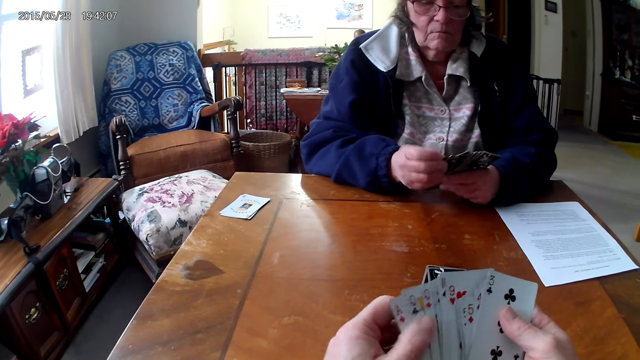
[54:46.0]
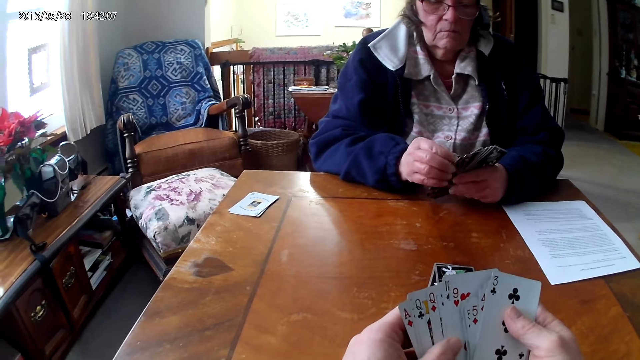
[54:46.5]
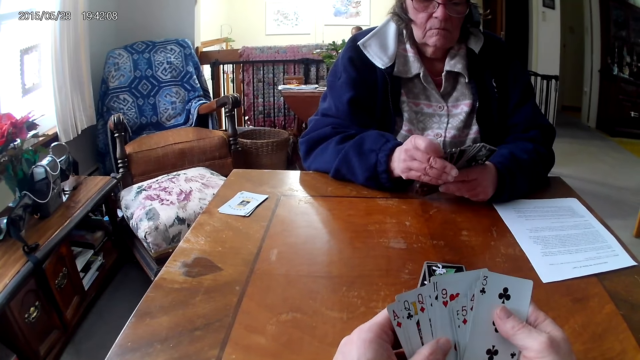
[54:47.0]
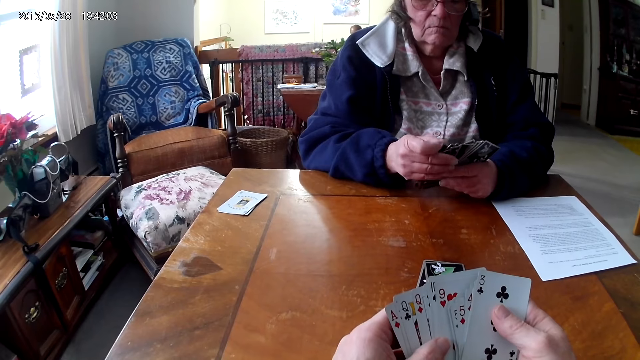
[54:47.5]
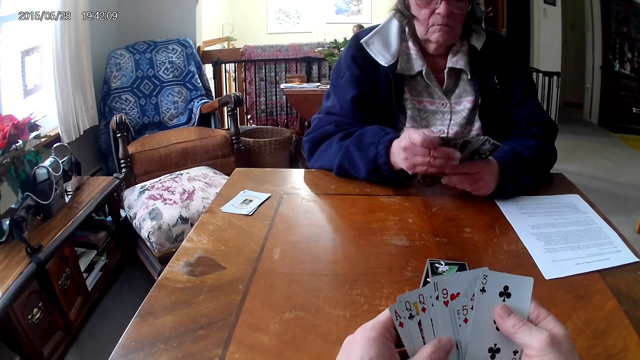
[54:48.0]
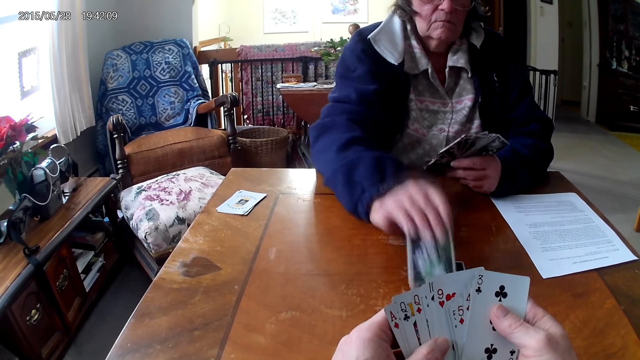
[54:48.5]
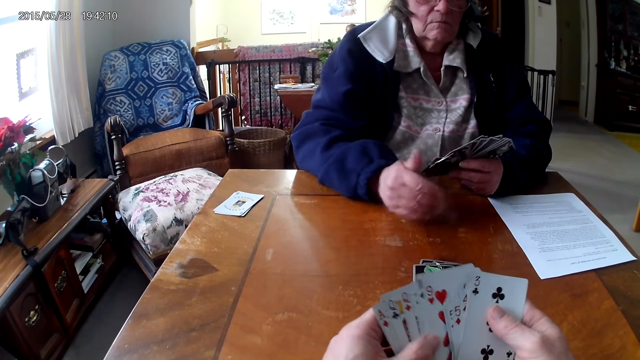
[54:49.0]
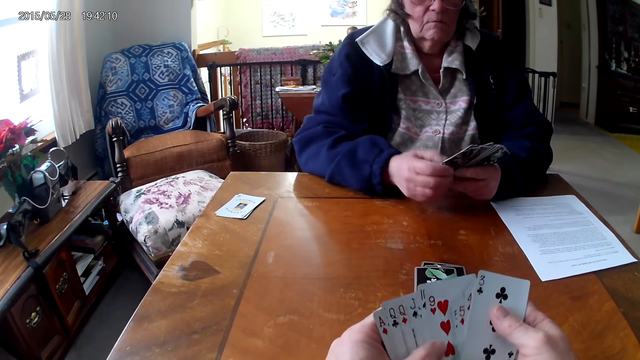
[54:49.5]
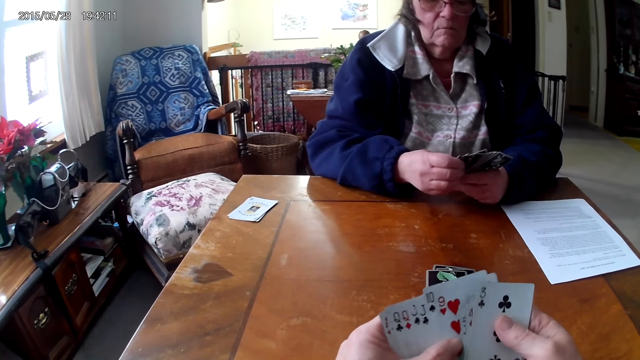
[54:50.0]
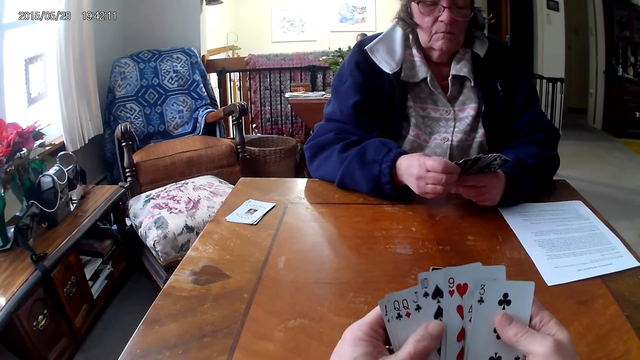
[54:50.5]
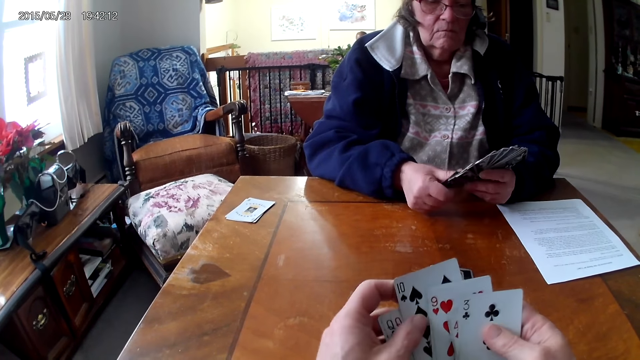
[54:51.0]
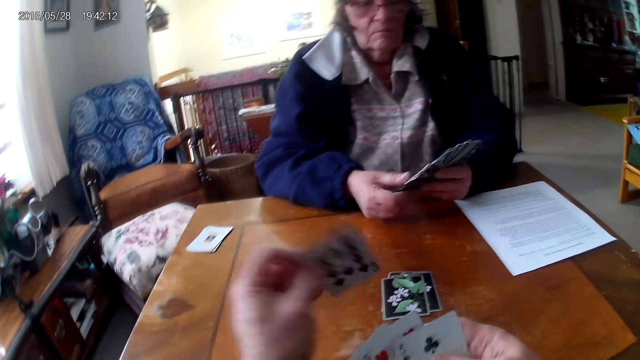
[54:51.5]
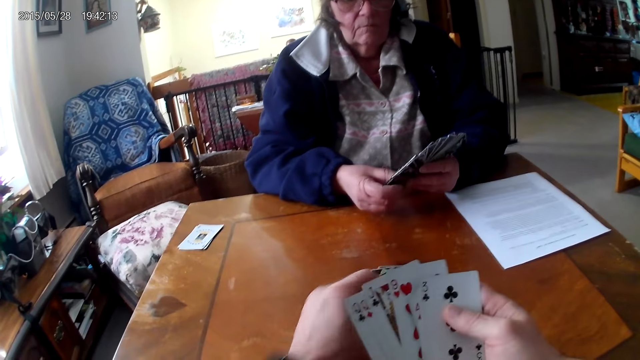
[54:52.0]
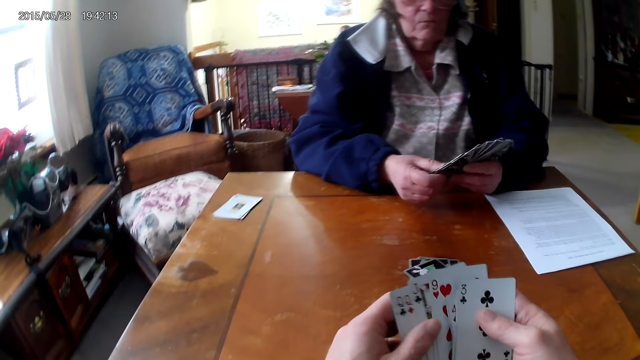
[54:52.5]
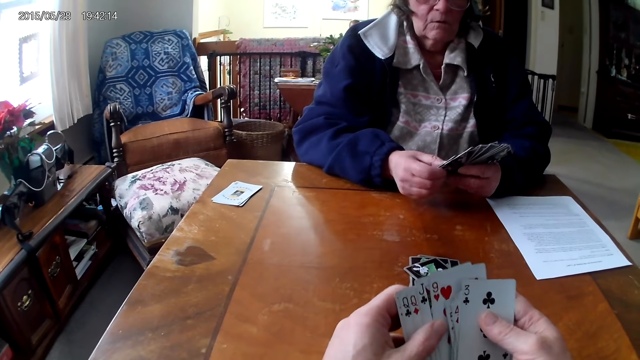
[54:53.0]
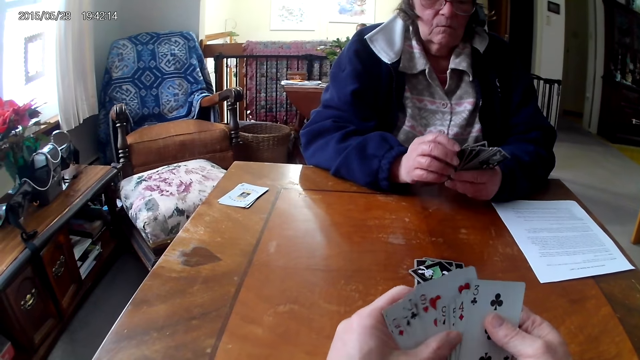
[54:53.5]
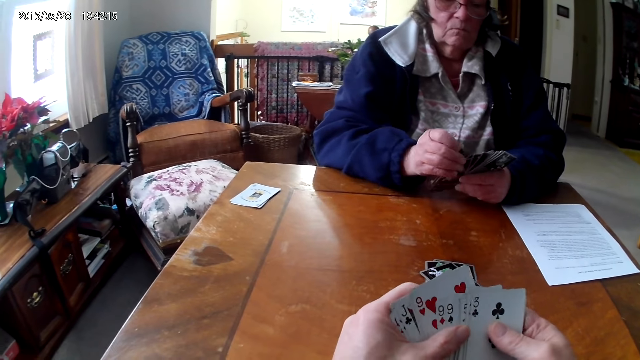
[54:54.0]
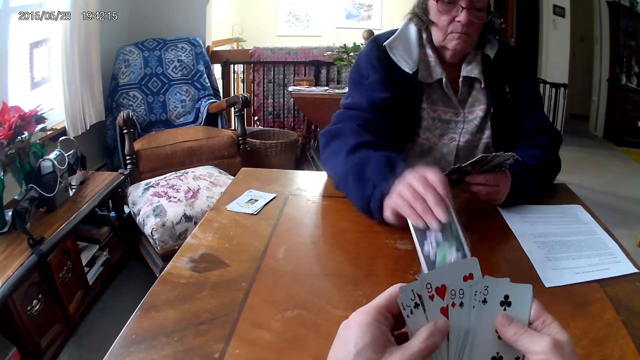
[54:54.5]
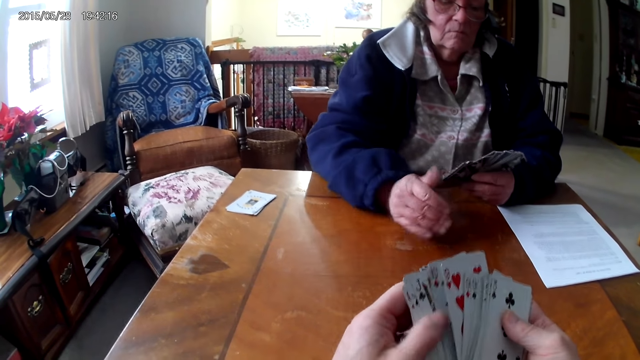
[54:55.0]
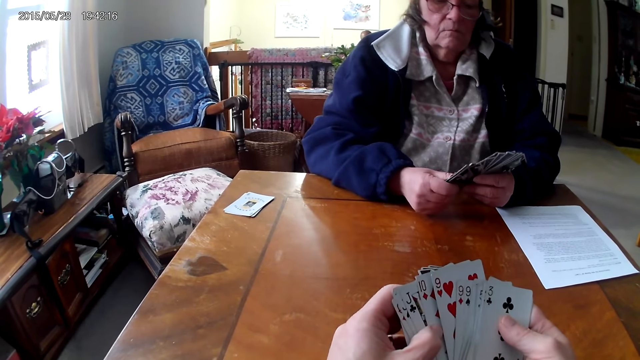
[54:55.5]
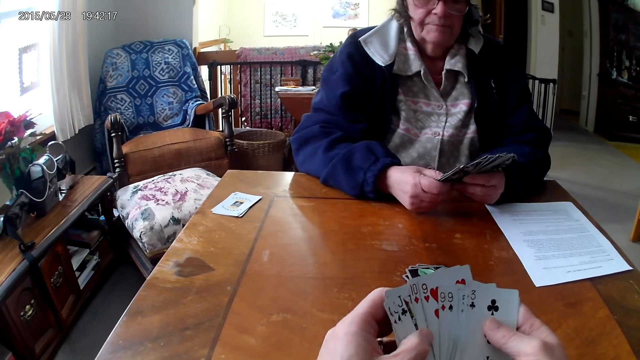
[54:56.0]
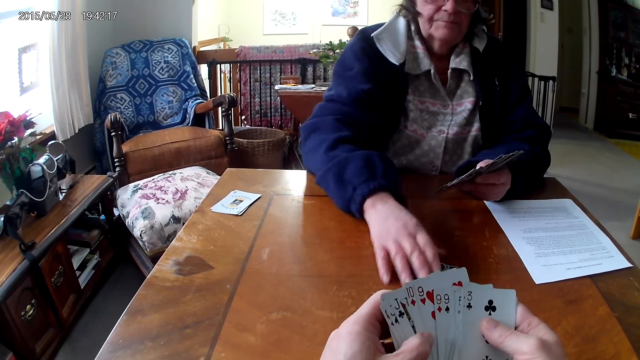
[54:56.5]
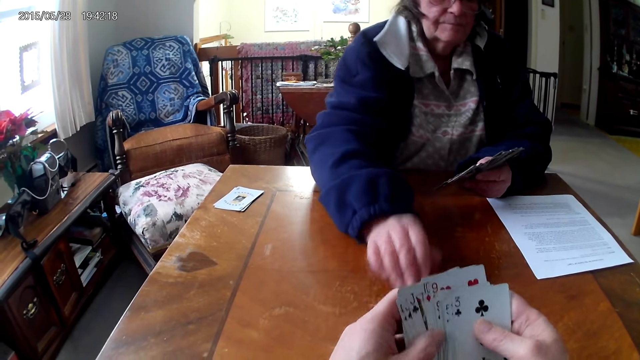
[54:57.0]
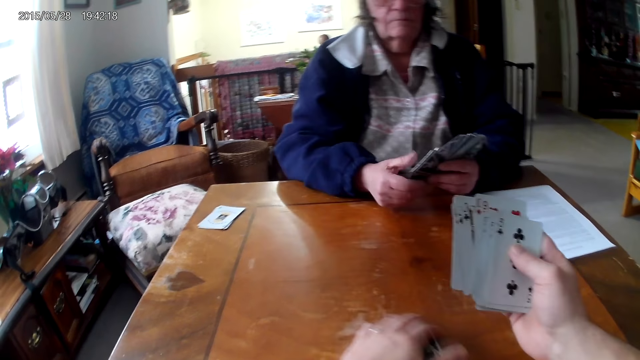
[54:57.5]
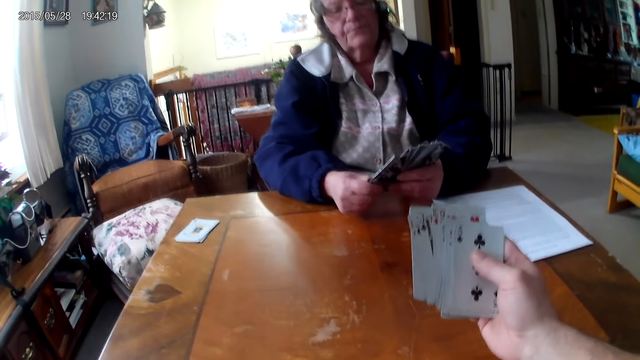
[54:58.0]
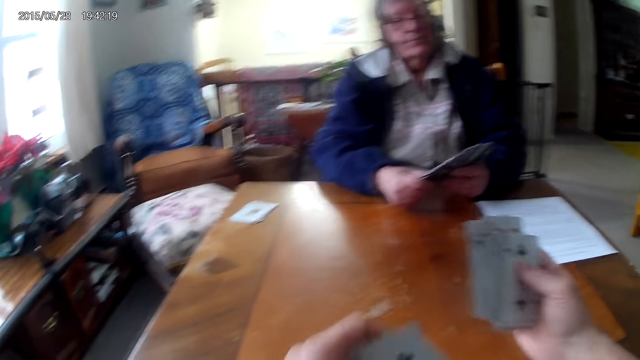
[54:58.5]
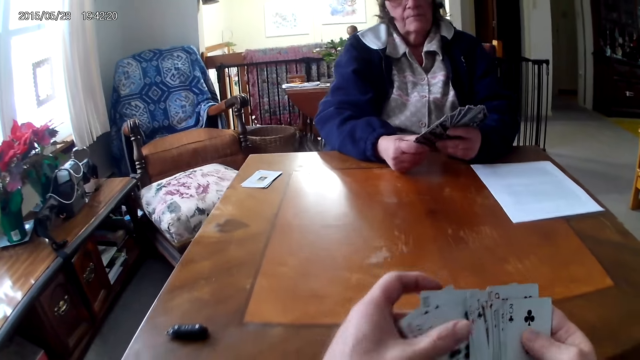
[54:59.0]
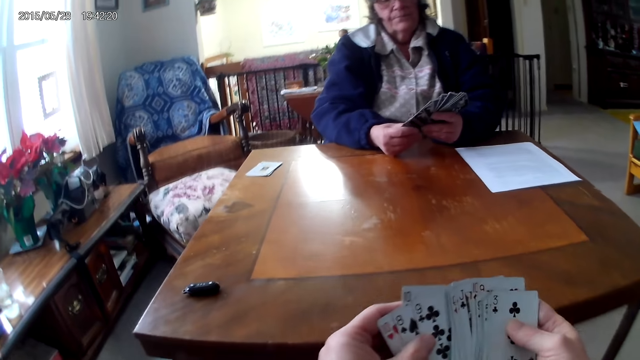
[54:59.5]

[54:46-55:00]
A woman puts the card on the table. The camera wearer puts the card on the table. The camera wearer and the woman play cards. The woman puts the card on the table and pushes the cards to the camera wearer. The camera wearer picks the cards from the table.

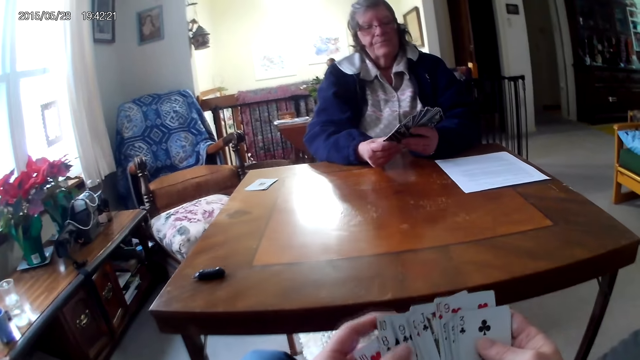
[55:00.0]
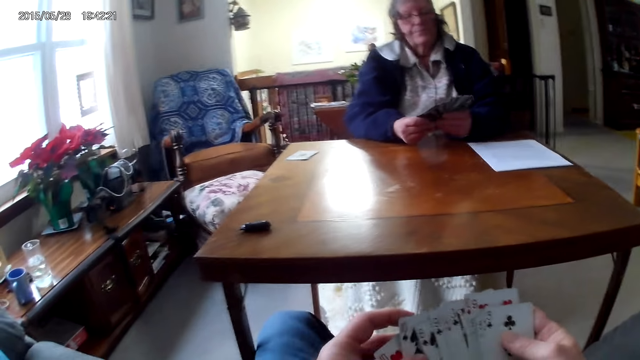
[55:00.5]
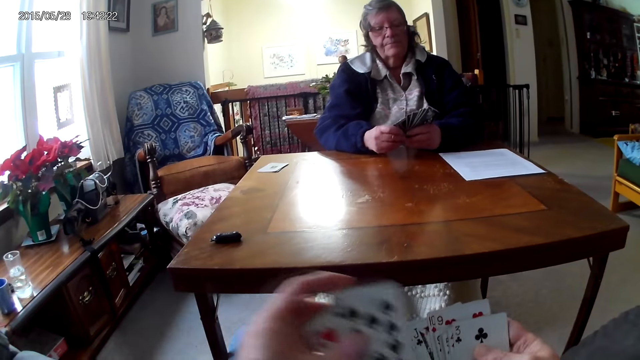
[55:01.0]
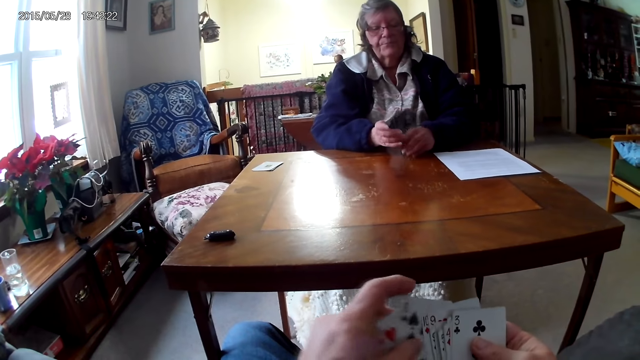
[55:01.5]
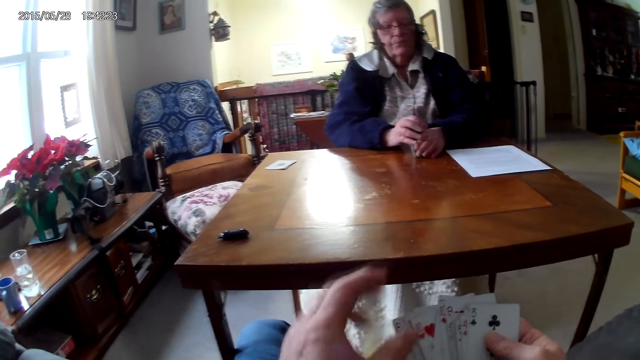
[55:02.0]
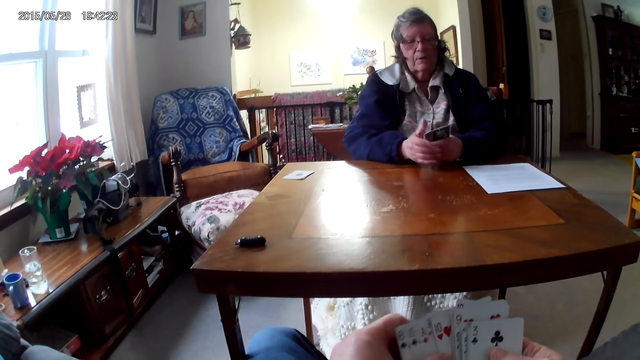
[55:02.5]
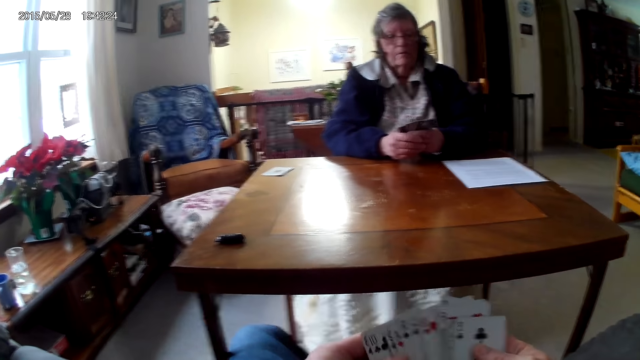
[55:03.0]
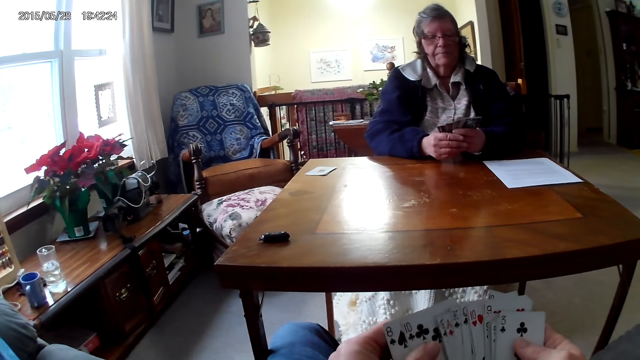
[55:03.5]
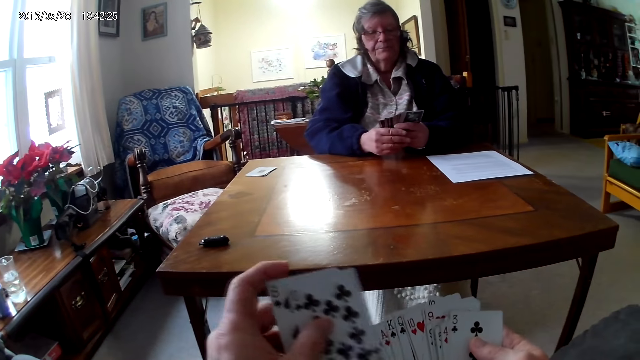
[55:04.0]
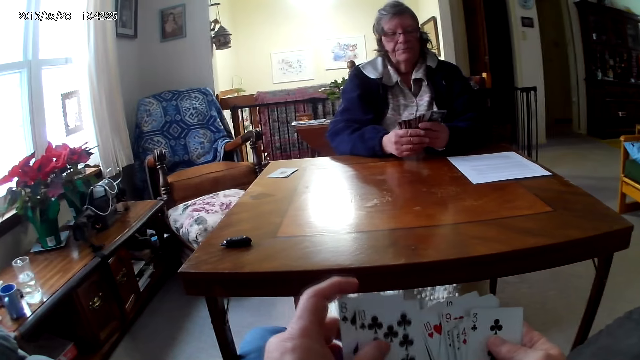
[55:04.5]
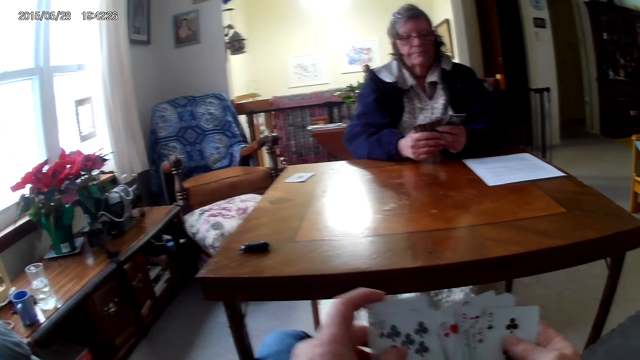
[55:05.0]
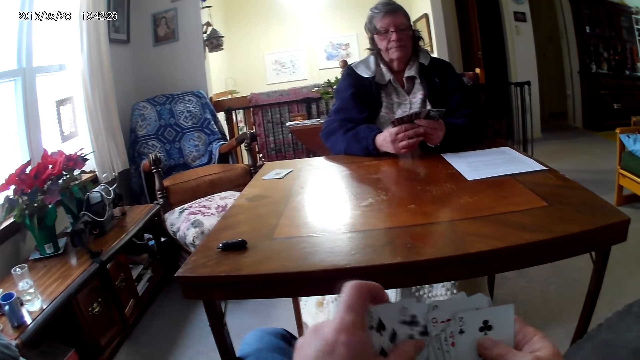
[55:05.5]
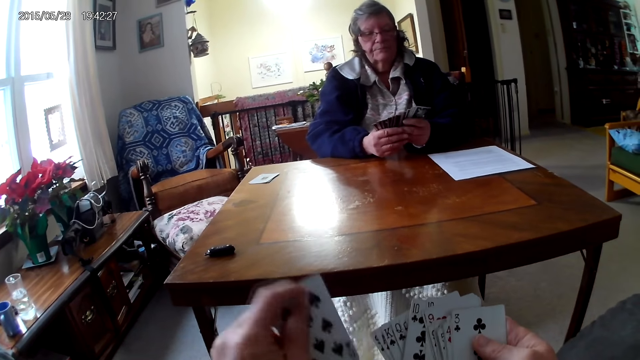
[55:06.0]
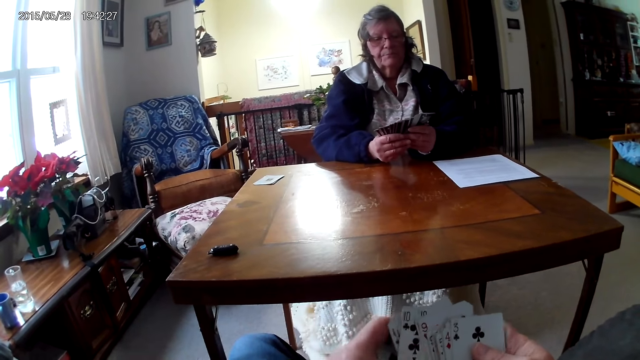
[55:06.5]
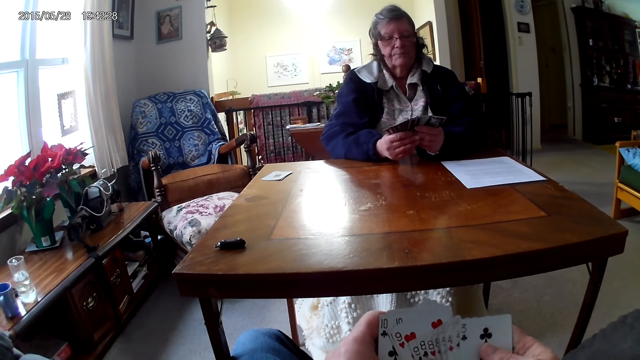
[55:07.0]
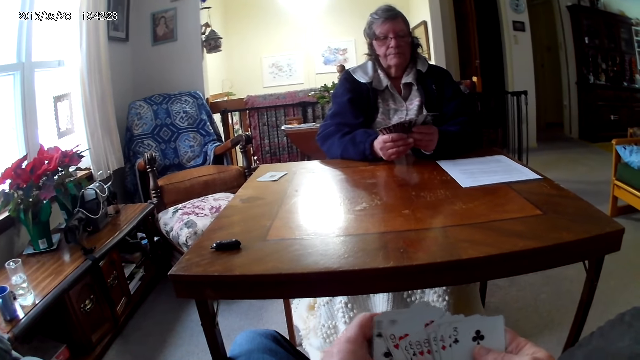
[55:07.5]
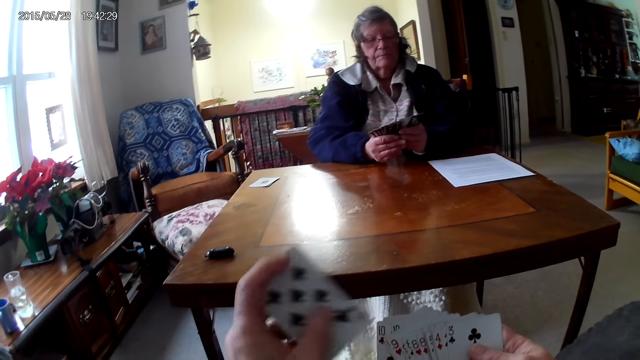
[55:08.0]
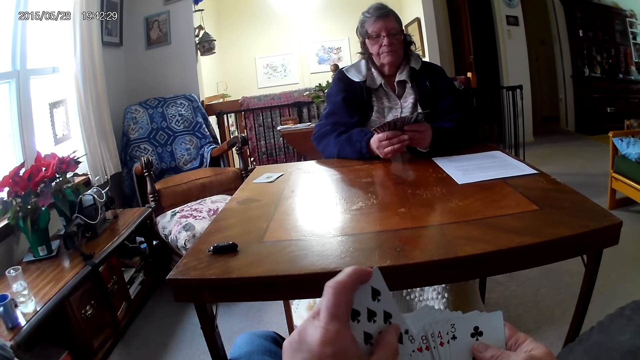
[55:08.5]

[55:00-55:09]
The camera wearer arranges the cards on the hand.
